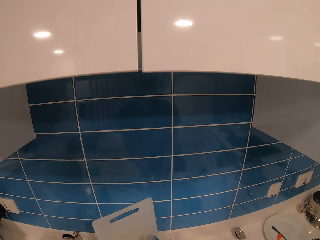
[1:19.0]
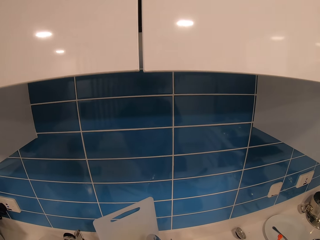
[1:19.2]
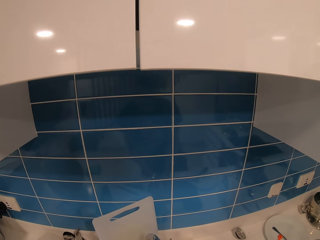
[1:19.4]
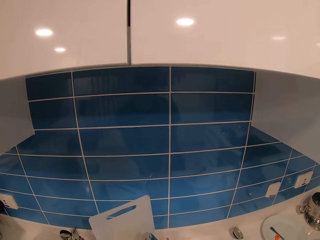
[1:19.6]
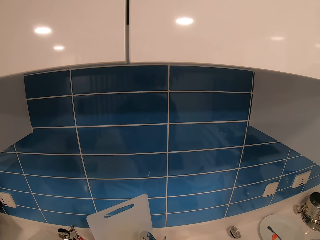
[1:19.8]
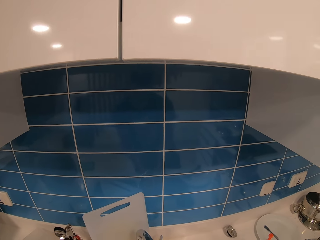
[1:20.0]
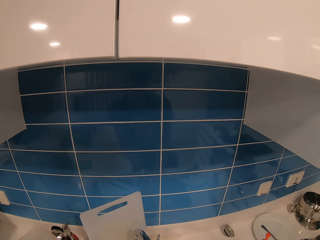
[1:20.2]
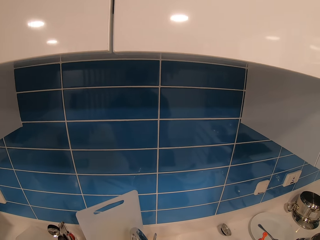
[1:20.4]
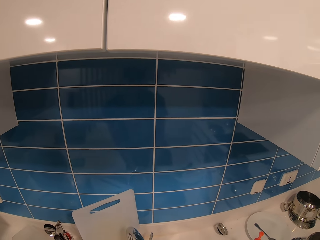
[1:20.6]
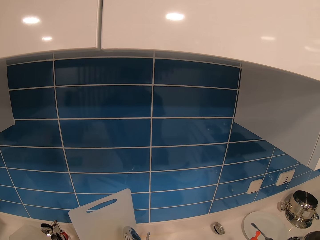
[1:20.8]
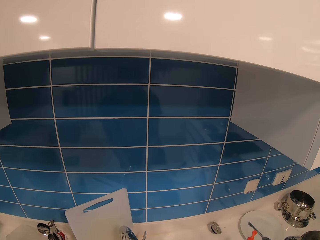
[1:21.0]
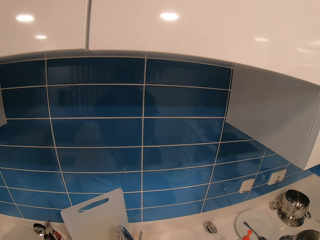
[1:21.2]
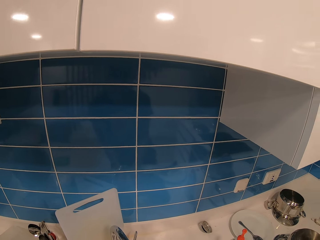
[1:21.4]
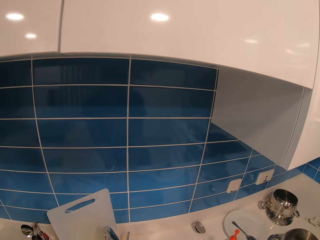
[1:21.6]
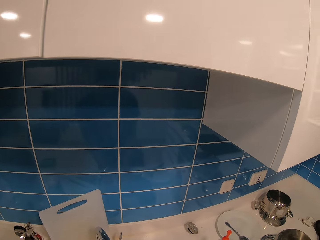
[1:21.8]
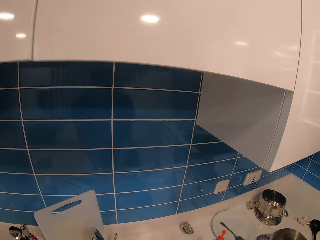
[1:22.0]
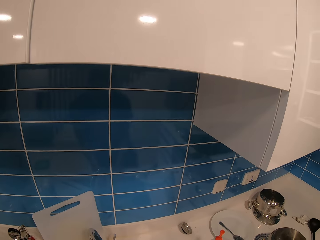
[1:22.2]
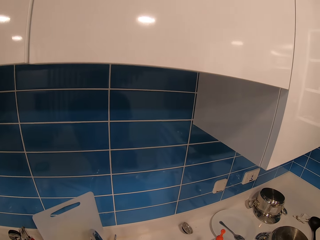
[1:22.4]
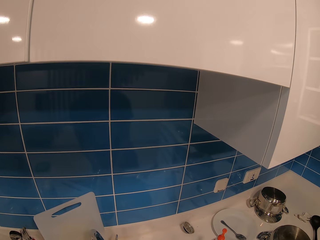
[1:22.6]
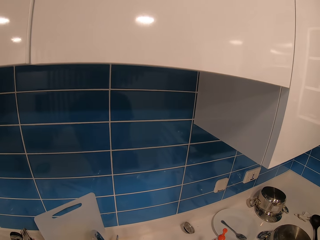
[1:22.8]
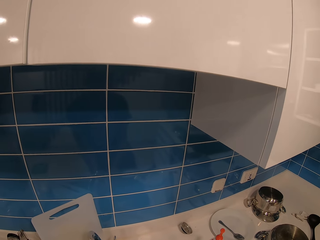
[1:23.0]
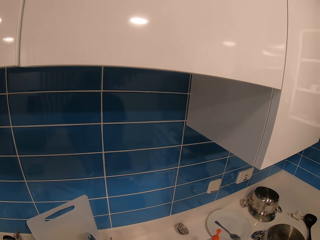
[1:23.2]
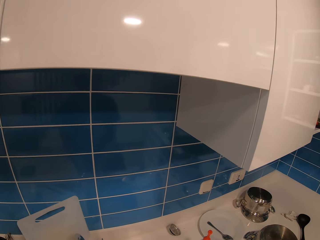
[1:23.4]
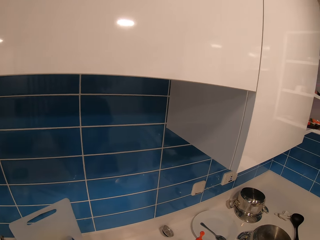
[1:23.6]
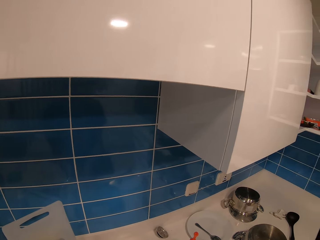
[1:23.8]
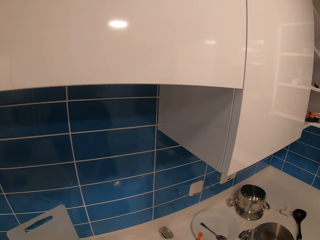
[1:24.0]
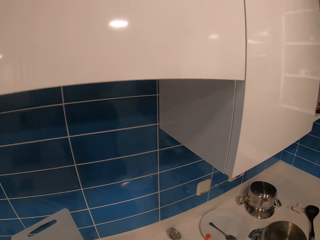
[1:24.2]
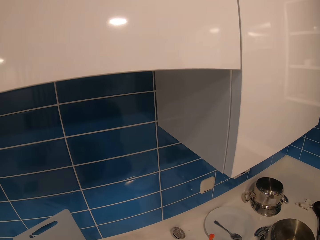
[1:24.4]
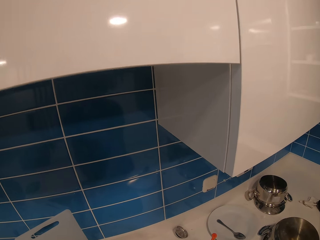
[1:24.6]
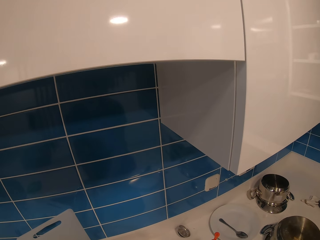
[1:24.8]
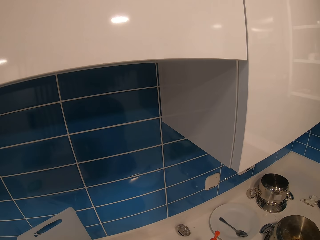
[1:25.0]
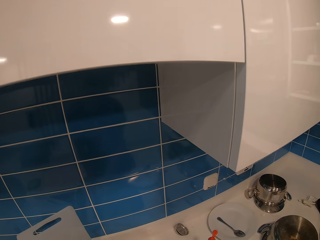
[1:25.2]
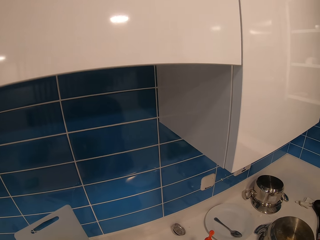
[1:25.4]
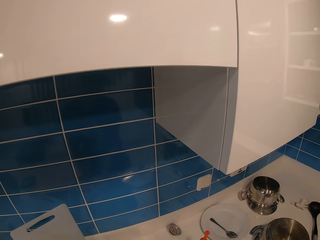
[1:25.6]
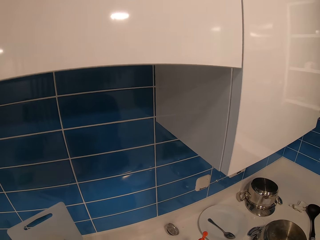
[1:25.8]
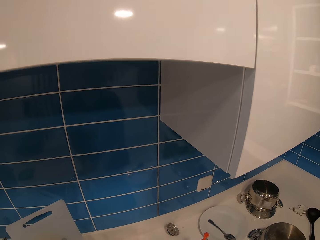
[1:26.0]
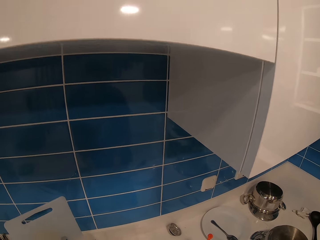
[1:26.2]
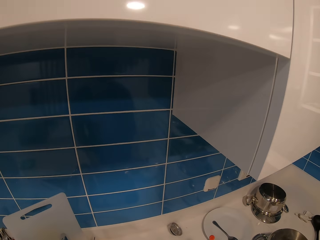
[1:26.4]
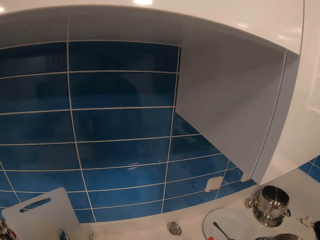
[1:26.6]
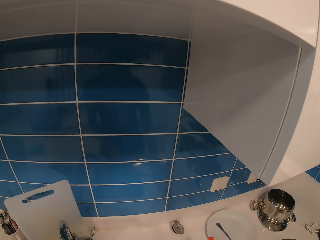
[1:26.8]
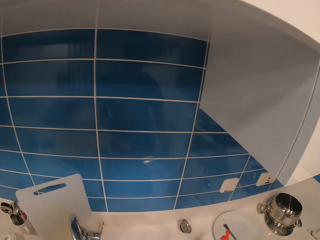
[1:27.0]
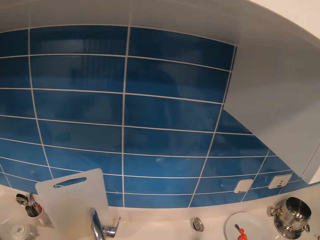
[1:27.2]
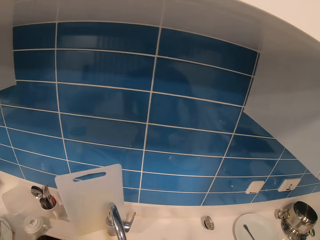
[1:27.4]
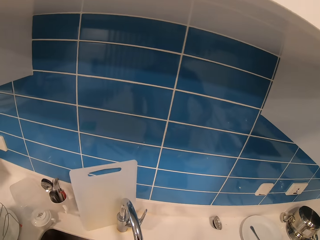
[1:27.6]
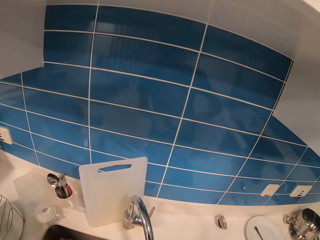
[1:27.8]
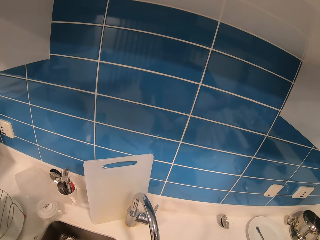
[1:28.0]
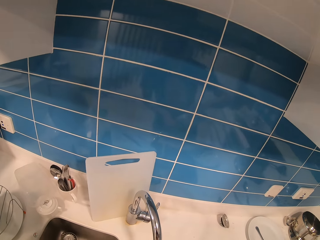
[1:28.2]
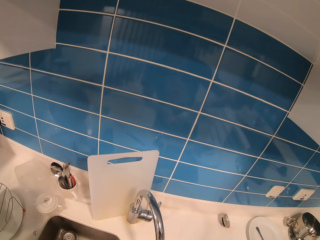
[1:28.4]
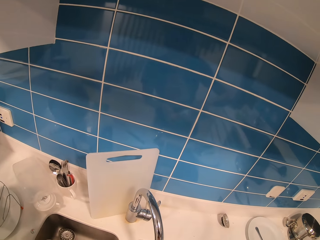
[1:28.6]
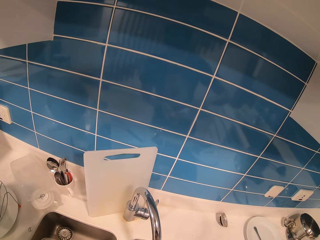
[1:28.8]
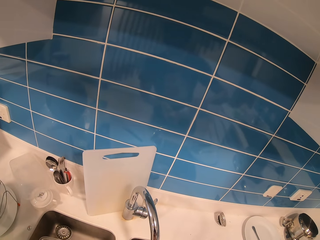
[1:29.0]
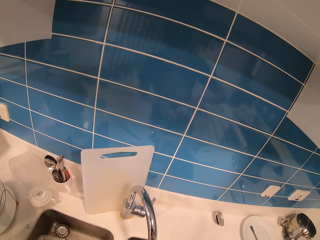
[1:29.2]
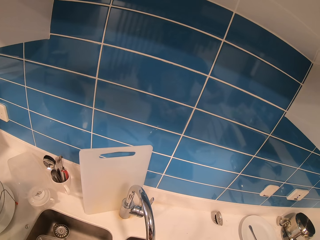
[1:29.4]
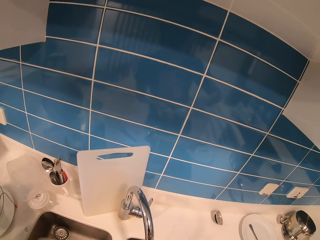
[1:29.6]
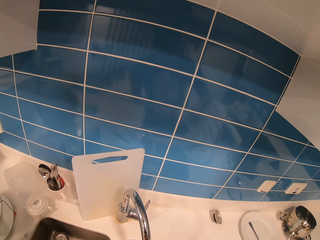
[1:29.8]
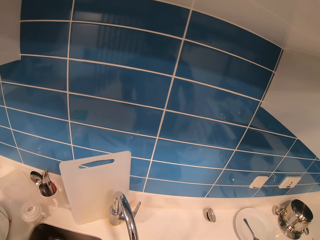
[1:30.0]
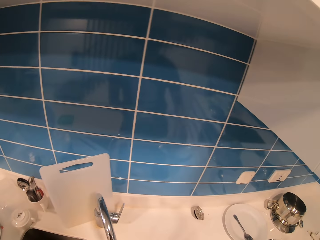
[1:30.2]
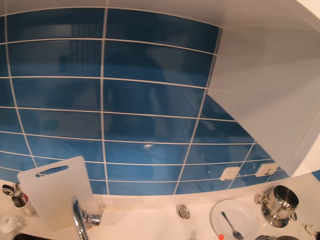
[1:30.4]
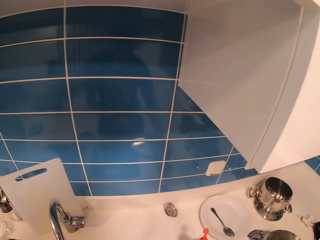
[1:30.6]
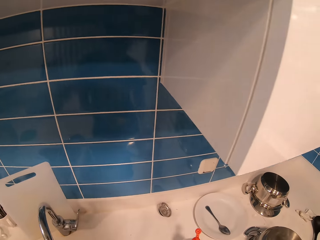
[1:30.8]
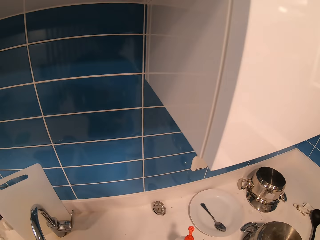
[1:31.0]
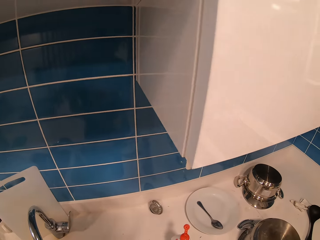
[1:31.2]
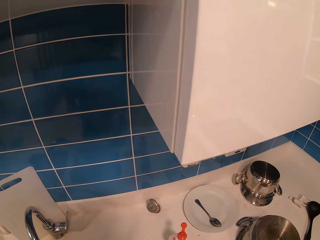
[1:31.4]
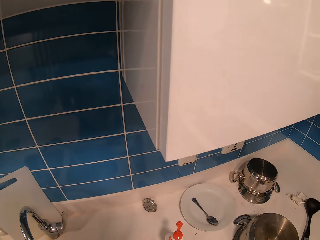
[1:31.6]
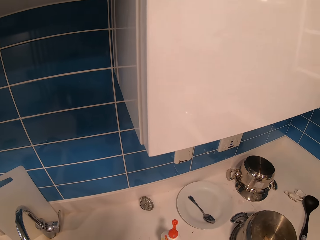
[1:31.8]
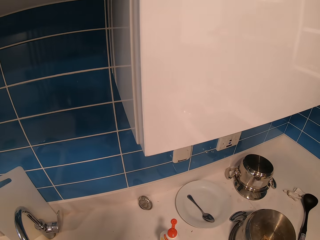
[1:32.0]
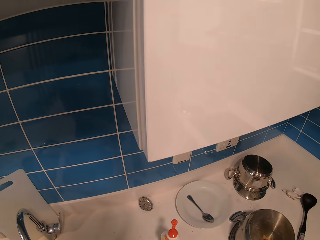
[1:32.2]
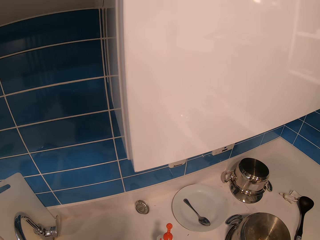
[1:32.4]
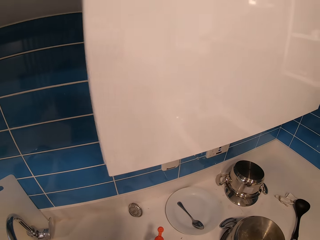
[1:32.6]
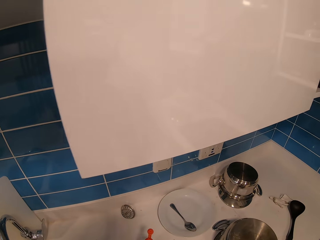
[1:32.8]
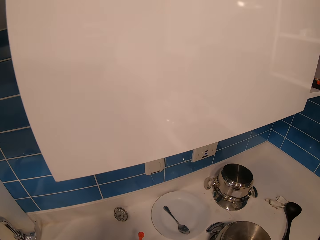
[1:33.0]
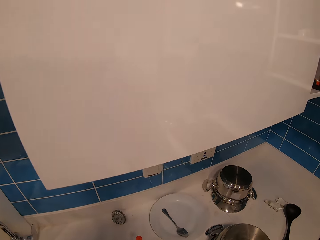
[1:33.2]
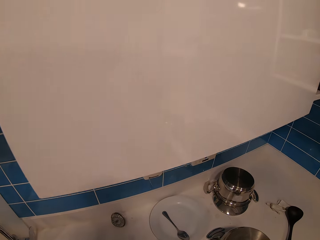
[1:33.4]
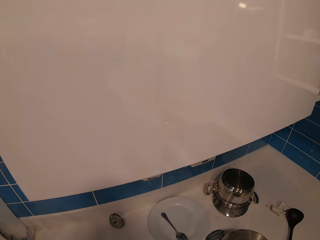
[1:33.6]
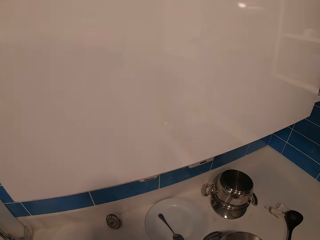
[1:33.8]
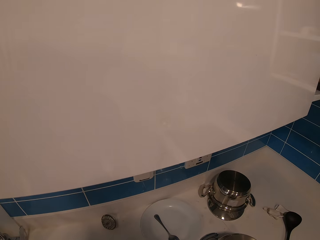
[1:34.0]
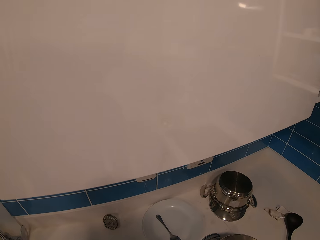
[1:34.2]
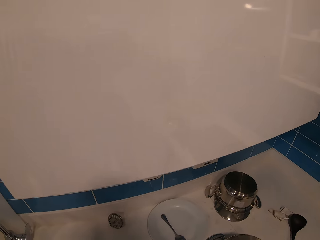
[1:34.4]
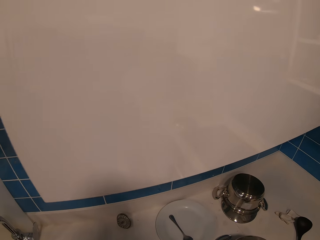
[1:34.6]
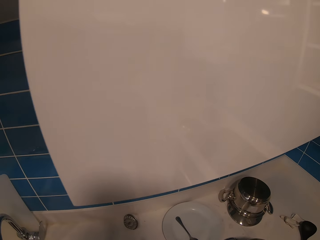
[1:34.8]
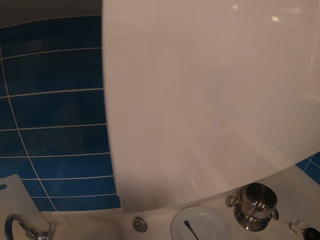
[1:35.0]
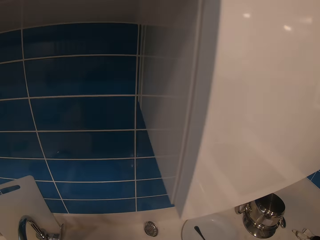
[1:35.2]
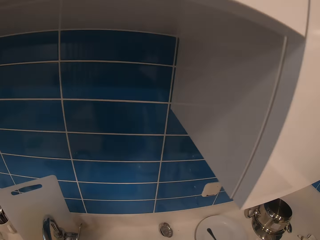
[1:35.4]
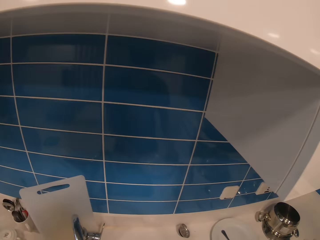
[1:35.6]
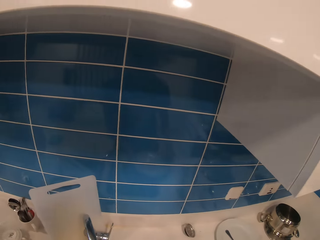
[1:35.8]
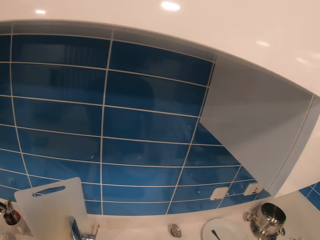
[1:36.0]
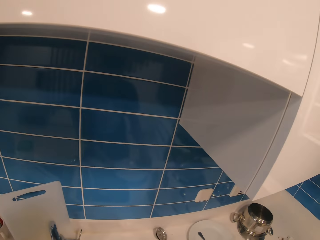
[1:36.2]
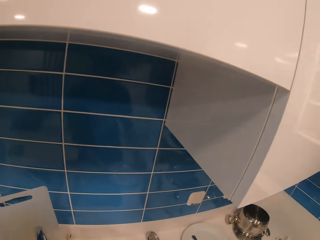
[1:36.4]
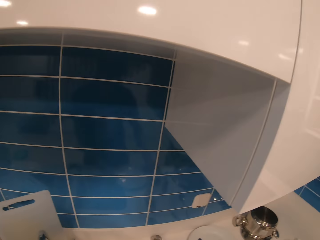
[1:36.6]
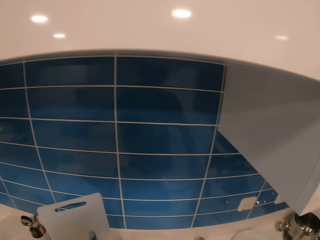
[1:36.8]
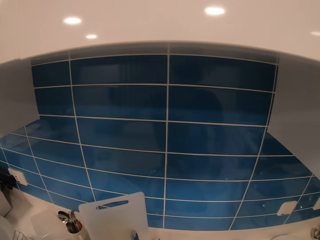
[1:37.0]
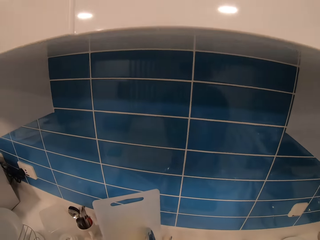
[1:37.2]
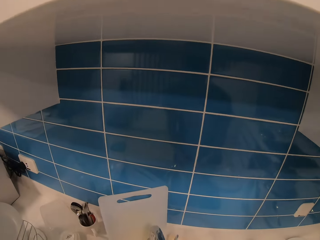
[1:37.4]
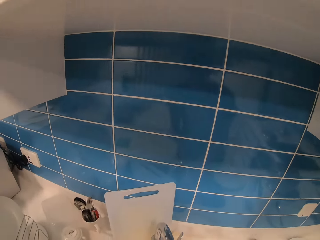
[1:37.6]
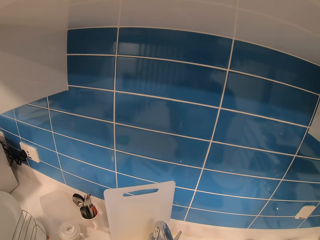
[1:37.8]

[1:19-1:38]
The camera wearer takes soap. They pick up something. They put something on top of the cabinet. They wash utensils.

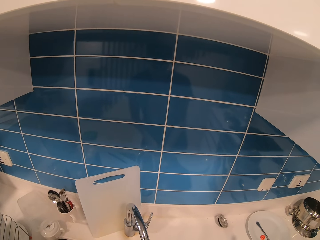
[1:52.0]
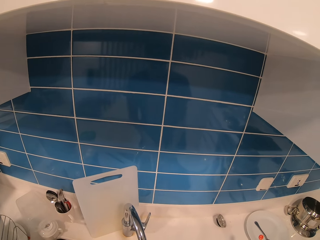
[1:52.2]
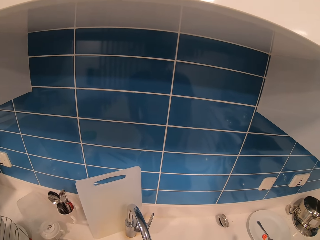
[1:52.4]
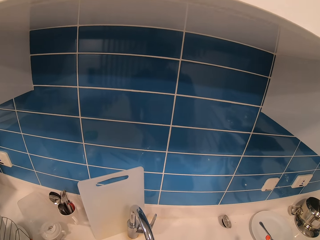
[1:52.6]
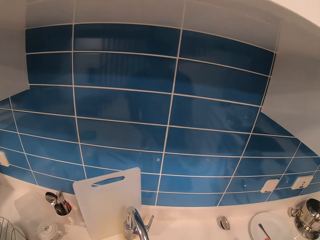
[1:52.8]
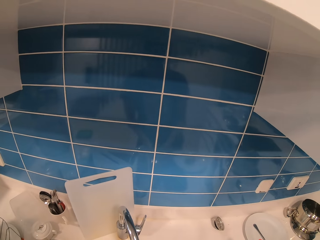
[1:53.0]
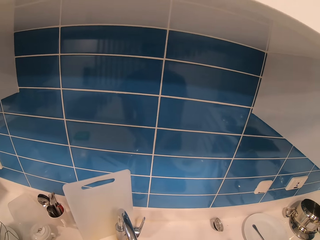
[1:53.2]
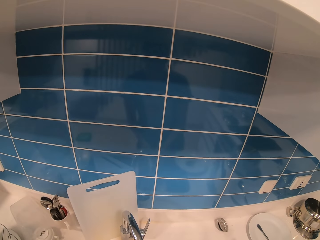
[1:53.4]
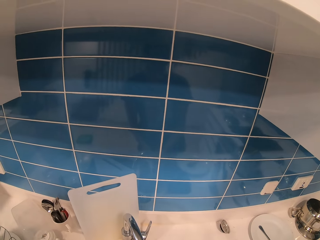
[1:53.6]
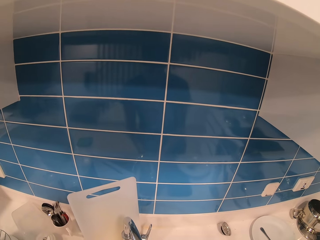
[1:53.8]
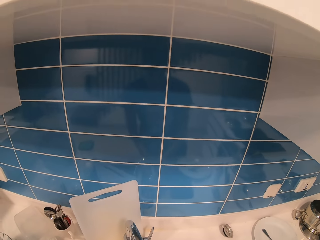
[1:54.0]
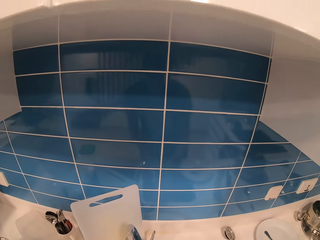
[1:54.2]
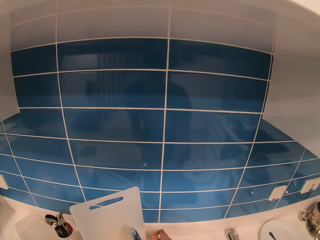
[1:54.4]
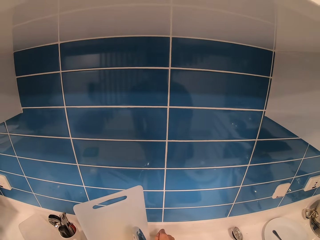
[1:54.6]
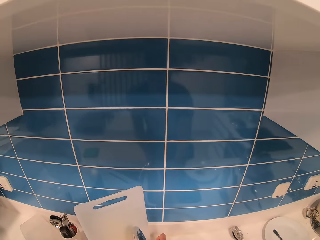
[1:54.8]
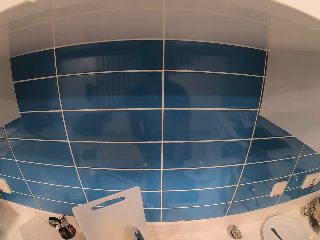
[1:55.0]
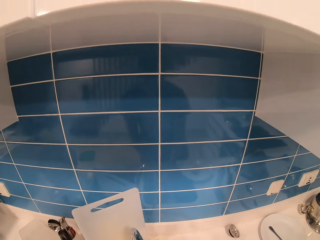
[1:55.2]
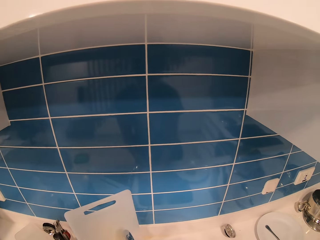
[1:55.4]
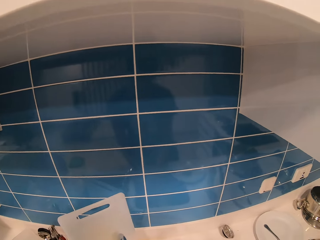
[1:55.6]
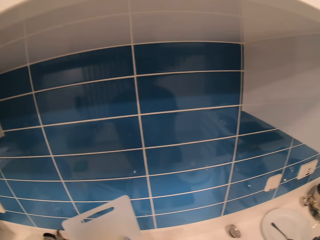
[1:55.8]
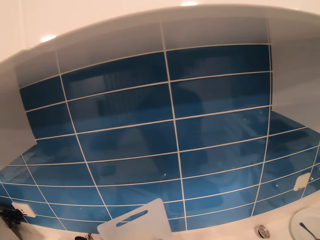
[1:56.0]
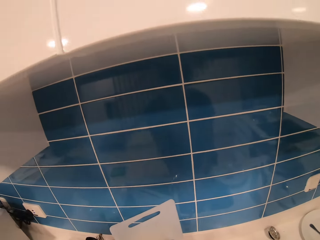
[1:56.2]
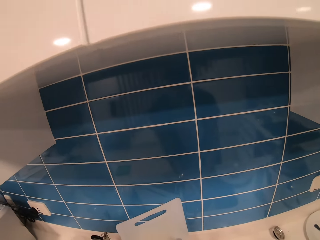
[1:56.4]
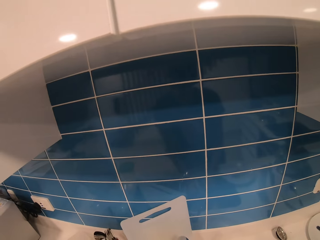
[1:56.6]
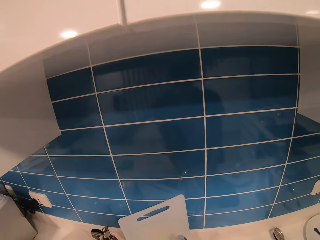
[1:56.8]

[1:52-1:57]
The camera wearer puts a sponge in the plate. They wash utensils.
